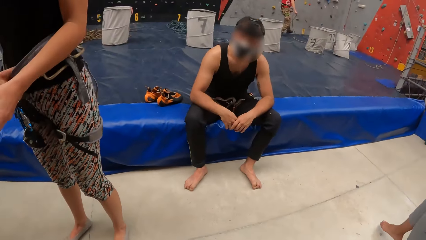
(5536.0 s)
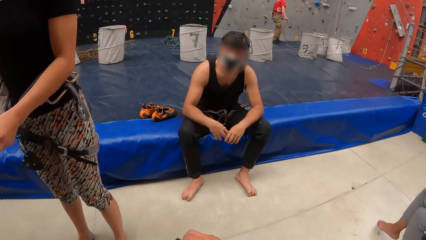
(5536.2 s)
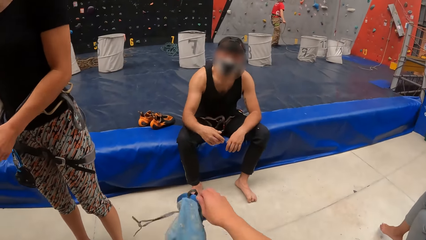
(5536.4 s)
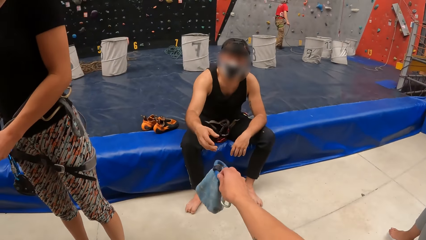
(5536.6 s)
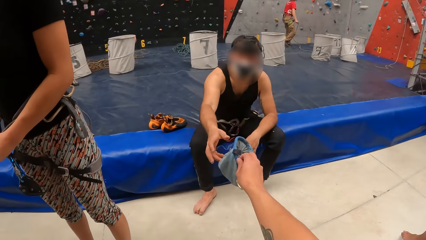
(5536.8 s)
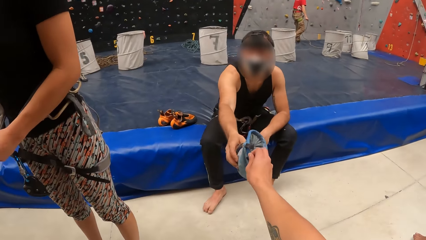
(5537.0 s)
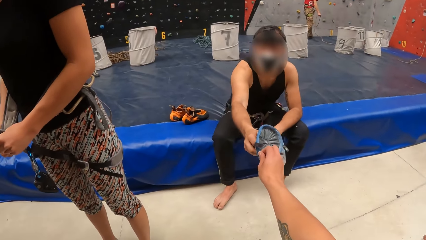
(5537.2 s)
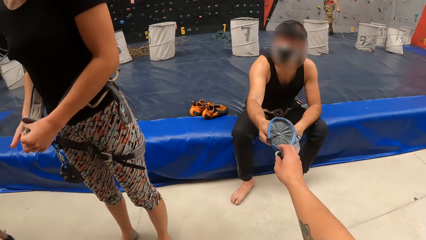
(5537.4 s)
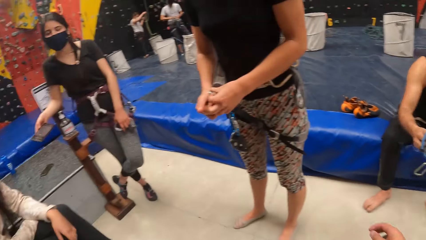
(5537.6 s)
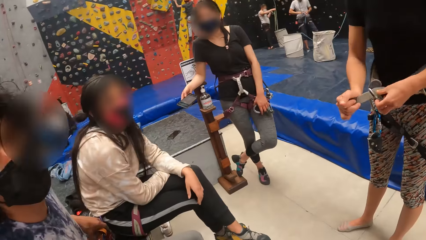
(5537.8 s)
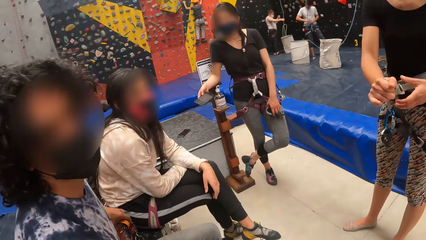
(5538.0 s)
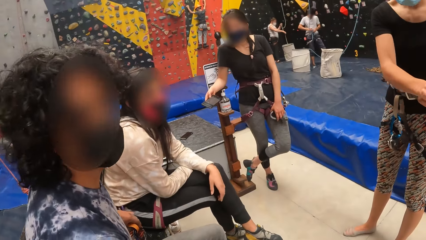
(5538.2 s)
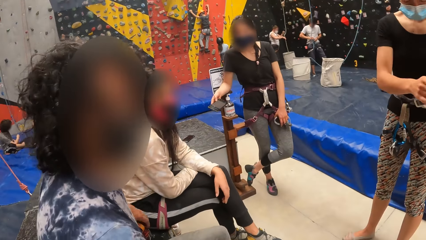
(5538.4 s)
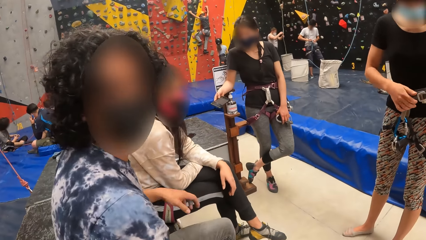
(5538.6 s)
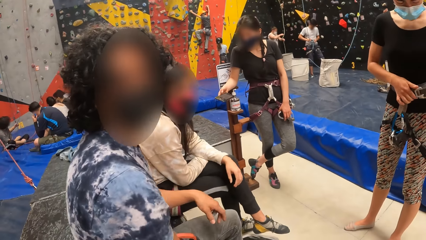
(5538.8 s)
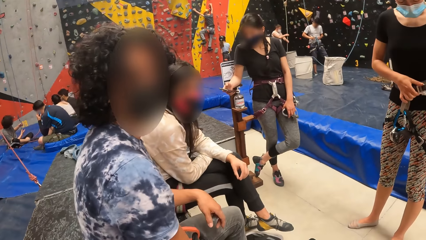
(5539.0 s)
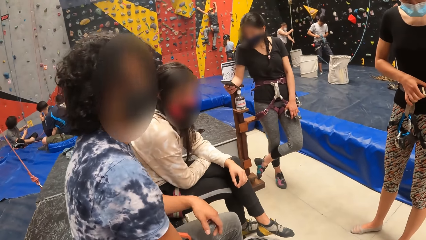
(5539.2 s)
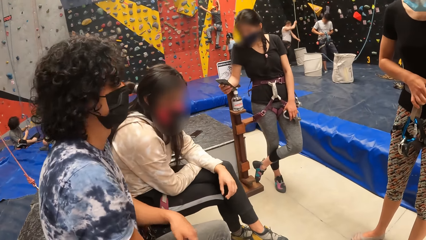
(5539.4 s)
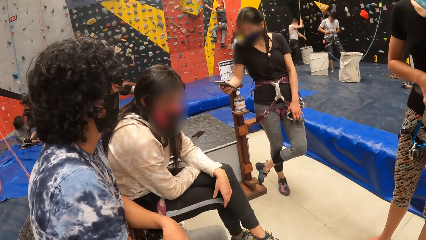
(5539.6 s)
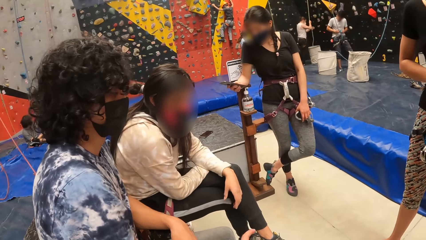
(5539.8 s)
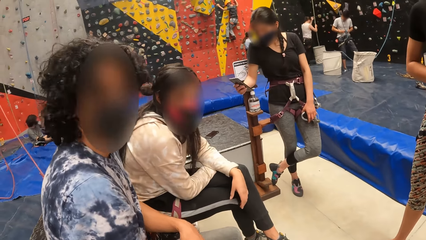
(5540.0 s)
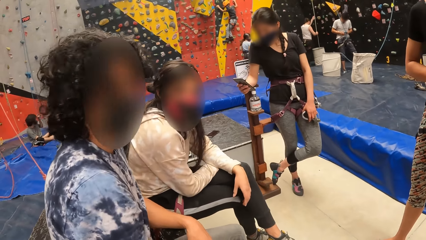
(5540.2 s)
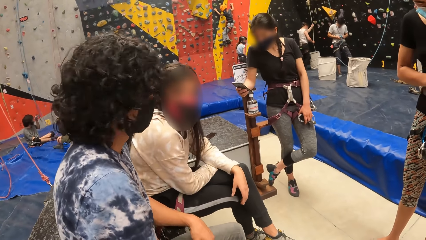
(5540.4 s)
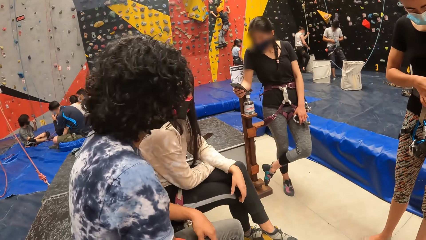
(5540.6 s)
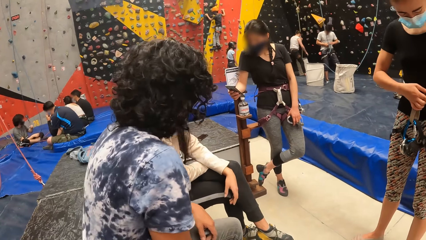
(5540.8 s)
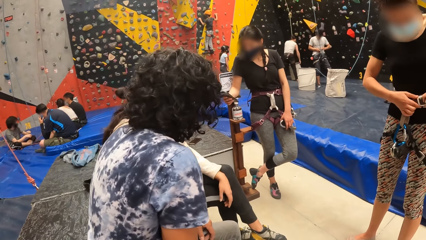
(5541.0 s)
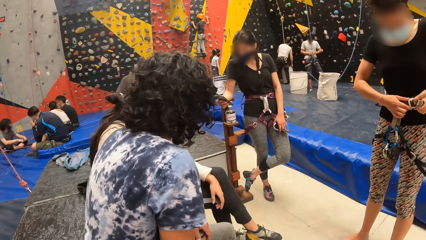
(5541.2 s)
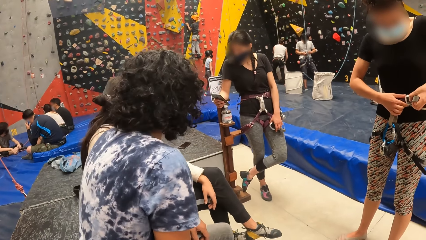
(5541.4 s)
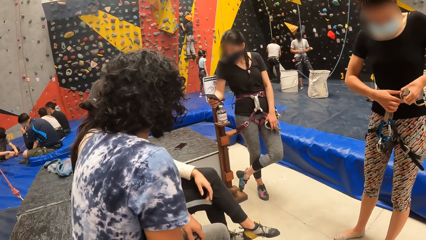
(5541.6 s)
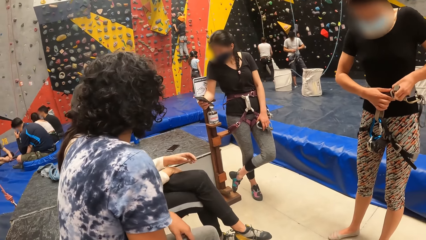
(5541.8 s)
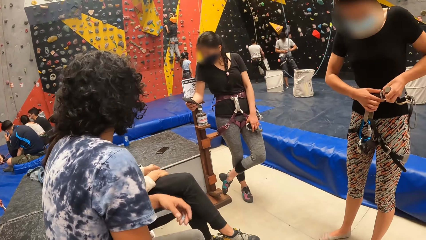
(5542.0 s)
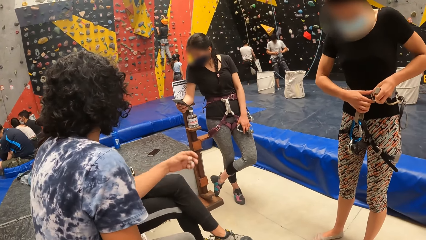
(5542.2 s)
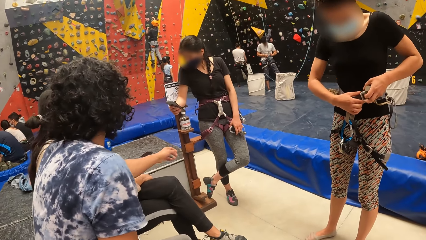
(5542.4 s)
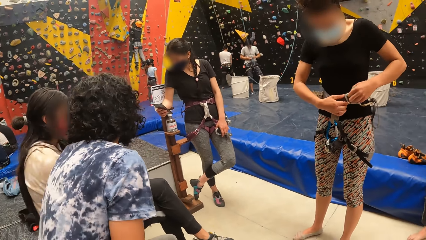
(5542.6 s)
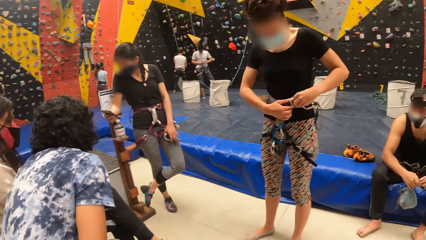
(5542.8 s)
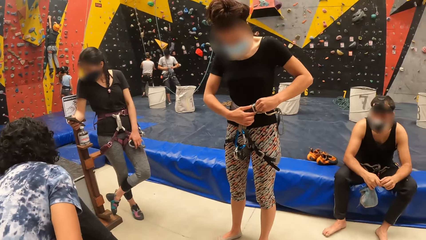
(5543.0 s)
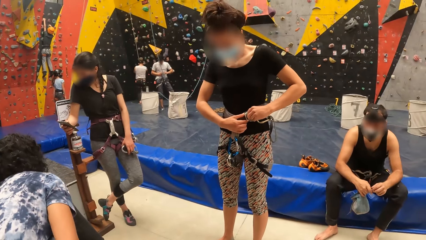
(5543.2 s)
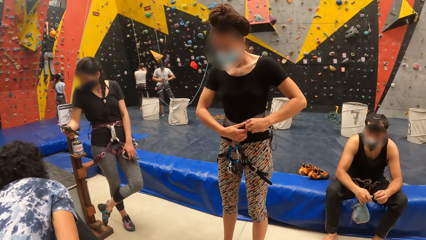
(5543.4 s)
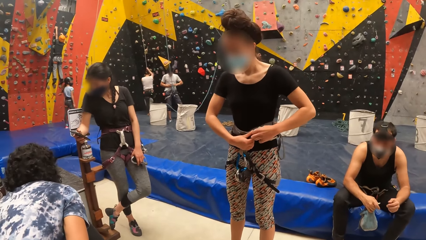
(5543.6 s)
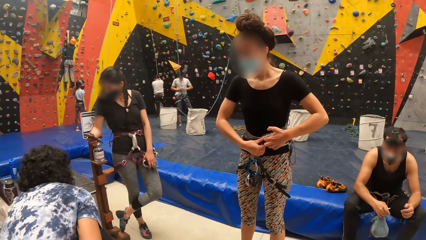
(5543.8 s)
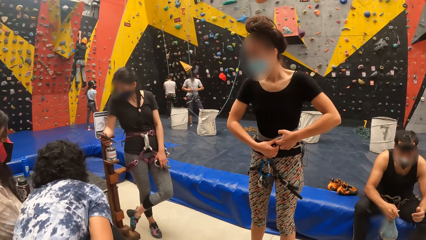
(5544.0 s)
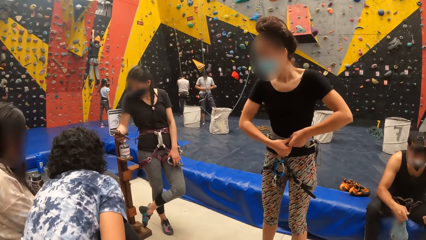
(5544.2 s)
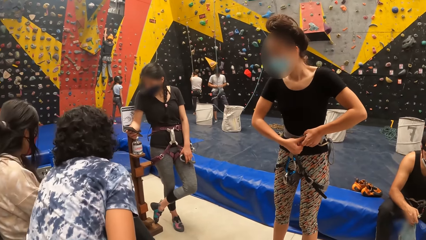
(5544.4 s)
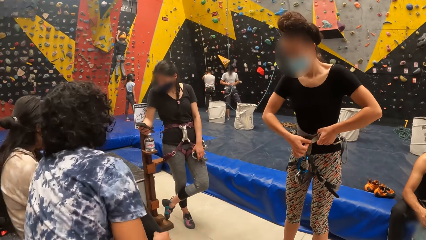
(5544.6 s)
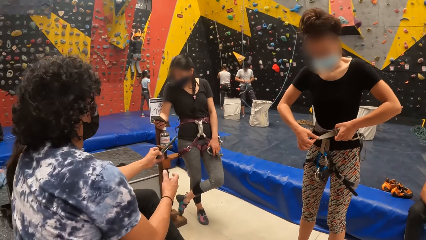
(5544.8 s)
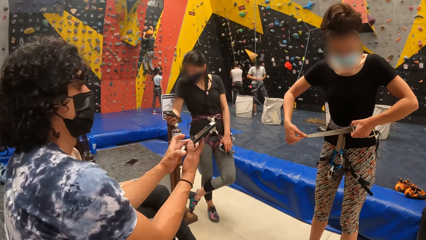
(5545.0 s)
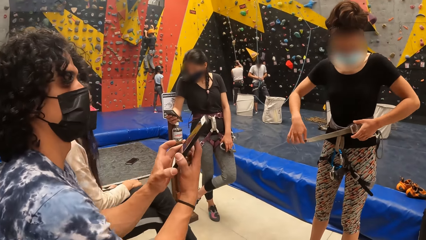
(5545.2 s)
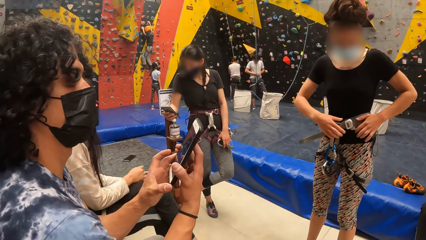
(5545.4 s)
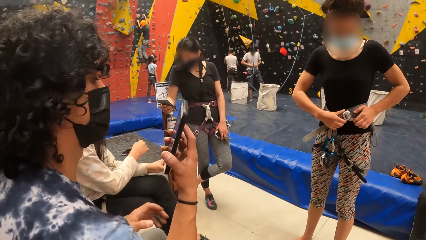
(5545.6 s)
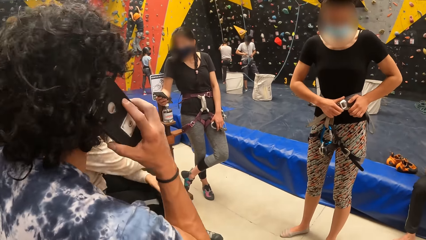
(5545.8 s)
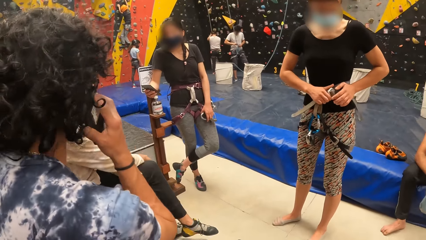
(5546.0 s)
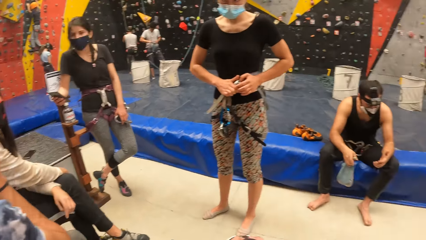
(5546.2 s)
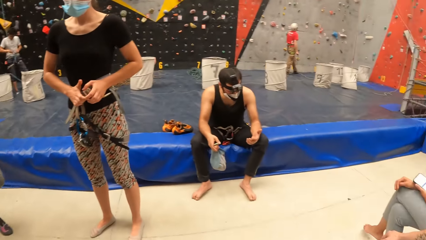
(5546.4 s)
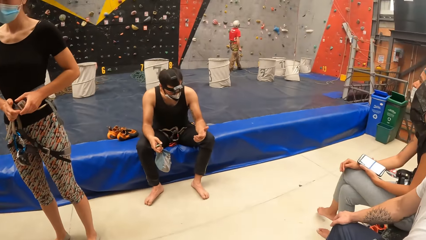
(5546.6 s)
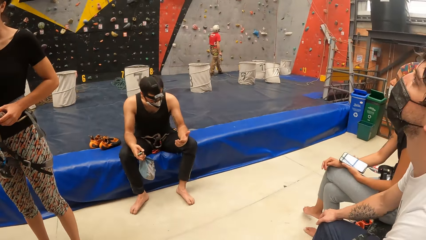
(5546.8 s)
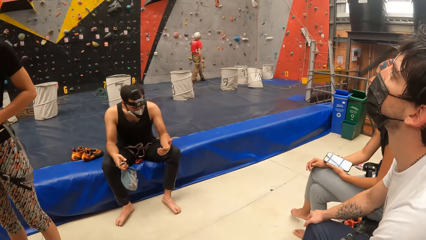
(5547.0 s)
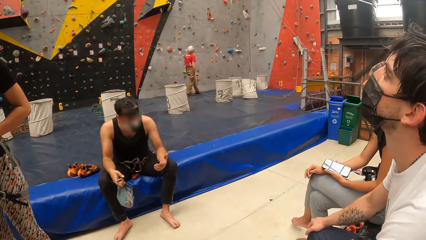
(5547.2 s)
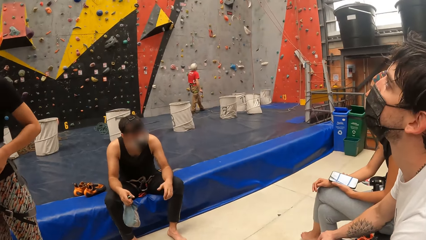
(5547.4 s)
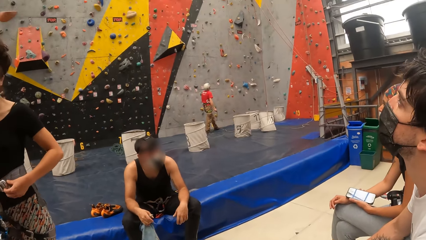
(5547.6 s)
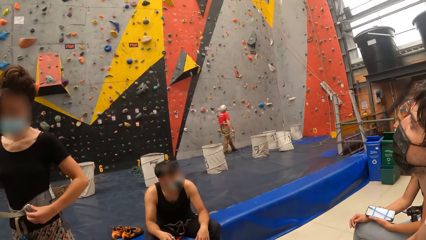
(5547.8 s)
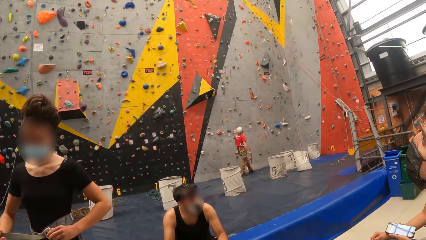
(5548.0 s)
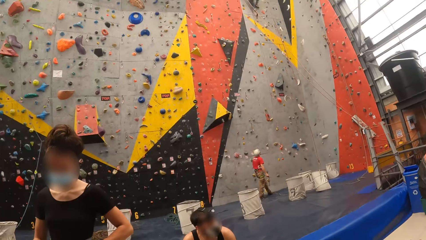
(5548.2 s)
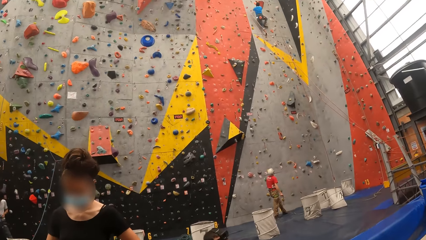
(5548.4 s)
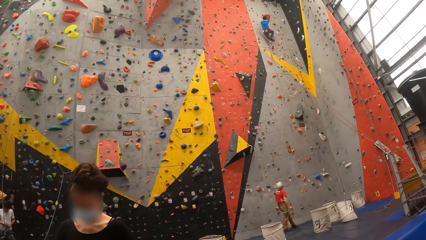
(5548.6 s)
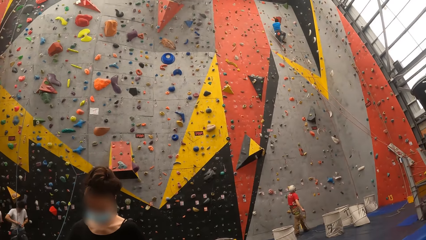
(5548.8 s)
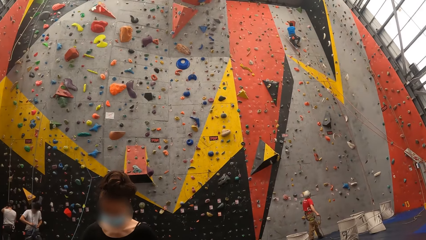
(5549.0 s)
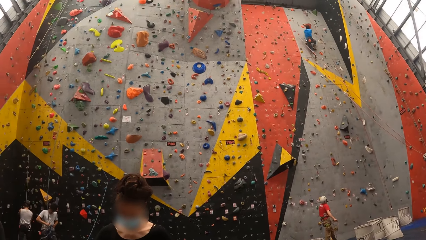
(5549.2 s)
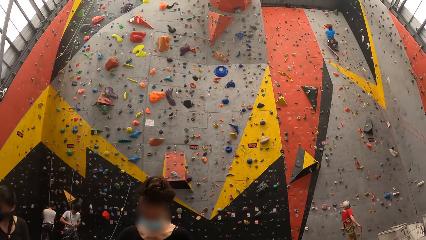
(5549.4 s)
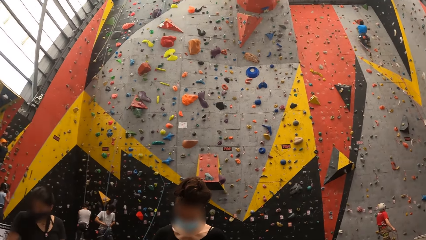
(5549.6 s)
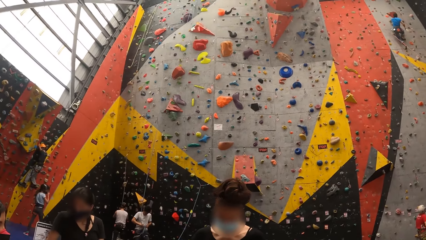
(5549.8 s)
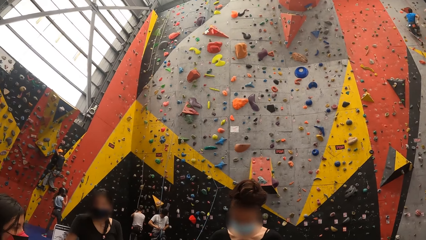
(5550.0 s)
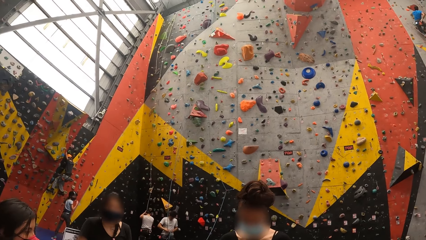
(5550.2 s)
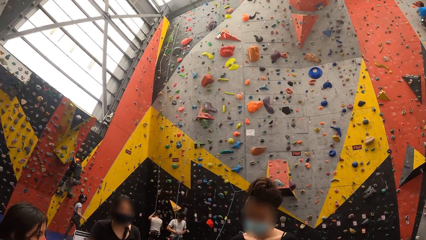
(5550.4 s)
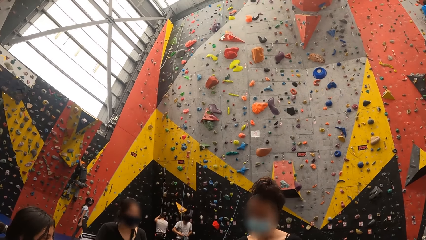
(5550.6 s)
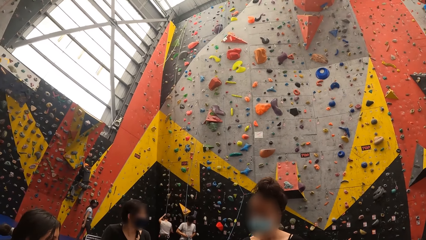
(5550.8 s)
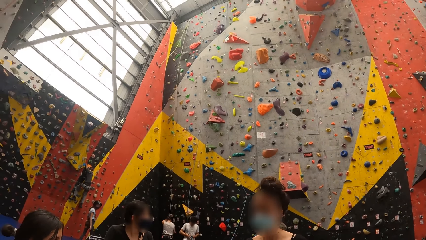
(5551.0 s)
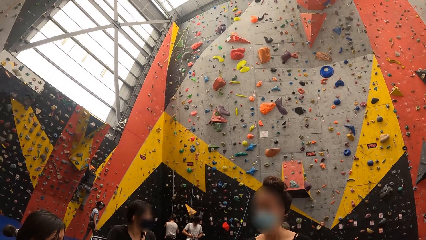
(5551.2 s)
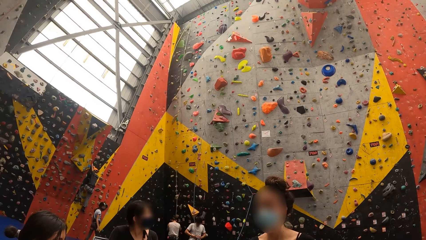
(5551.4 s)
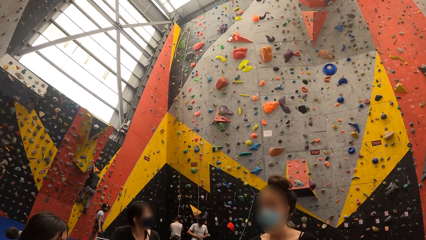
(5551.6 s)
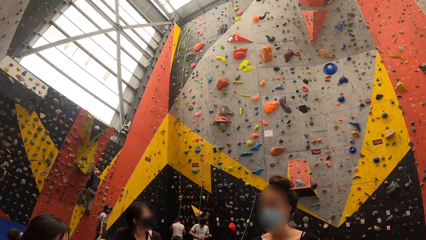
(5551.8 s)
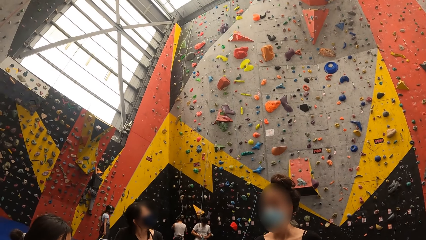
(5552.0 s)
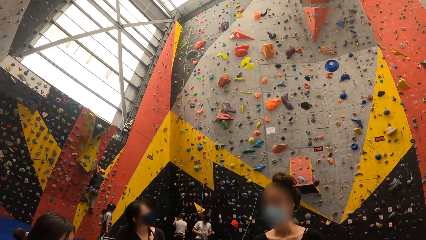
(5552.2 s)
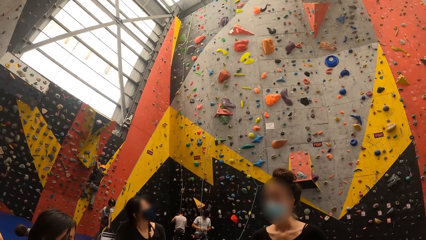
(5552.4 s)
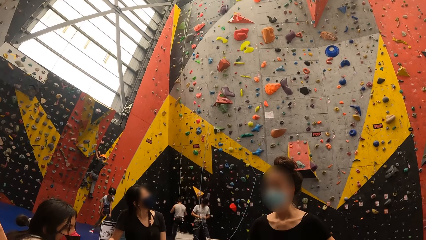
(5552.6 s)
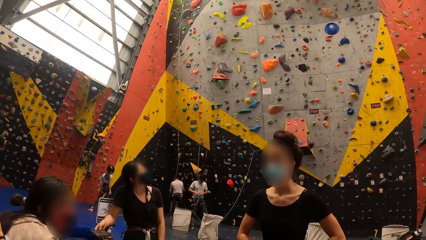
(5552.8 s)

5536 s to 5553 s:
The camera wearer gives a person the helmet or bag. They interact with another person. The other person picks up a phone and uses the phone. The camera wearer looks around.
